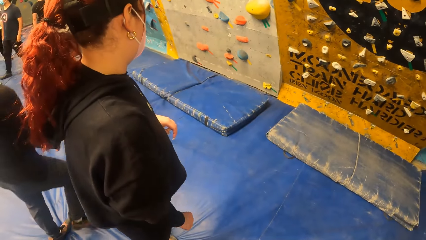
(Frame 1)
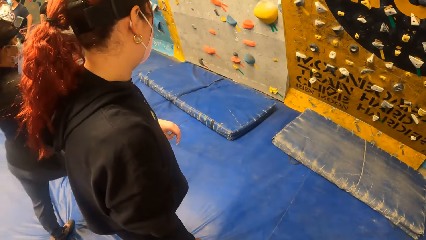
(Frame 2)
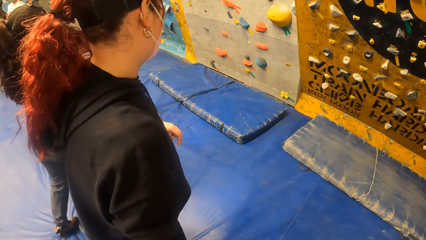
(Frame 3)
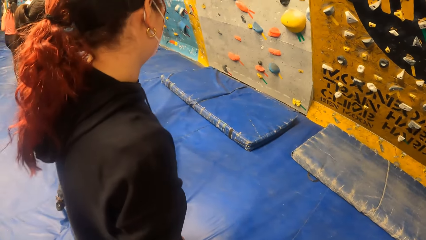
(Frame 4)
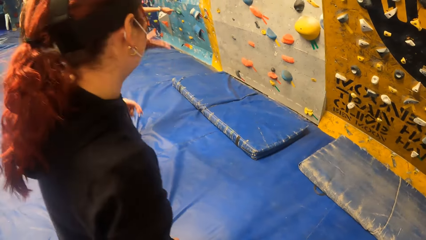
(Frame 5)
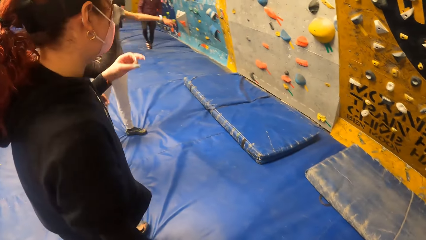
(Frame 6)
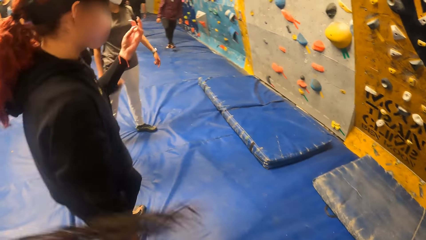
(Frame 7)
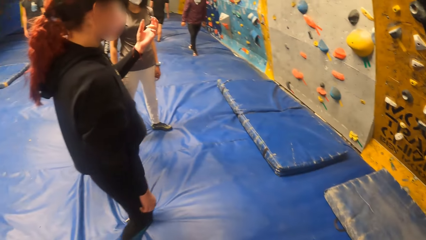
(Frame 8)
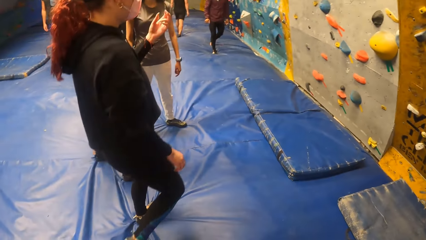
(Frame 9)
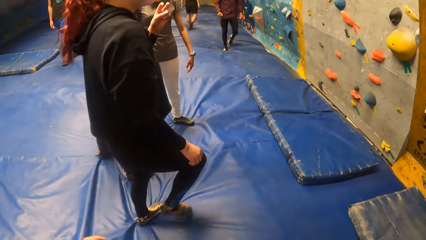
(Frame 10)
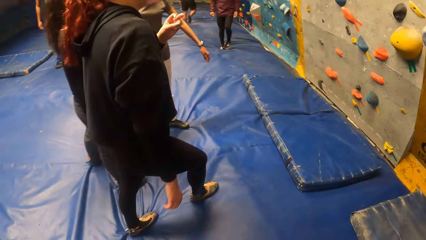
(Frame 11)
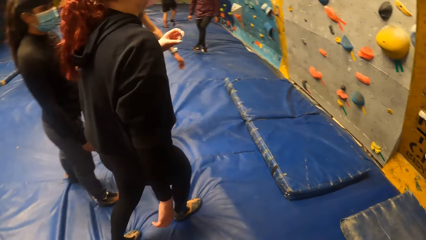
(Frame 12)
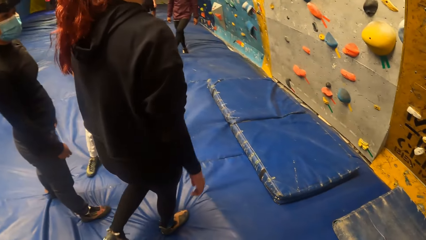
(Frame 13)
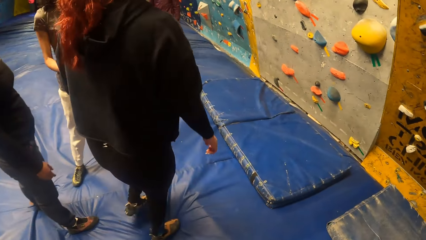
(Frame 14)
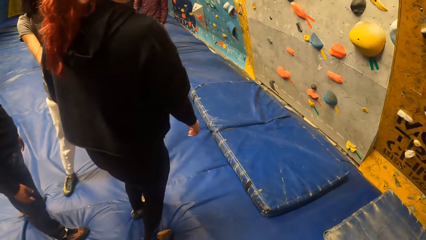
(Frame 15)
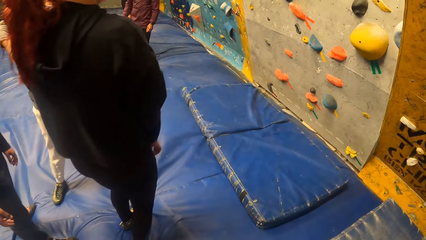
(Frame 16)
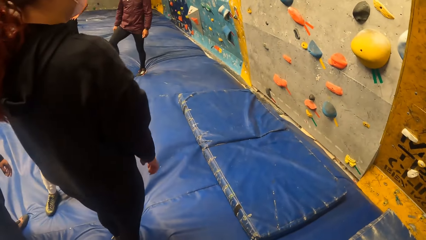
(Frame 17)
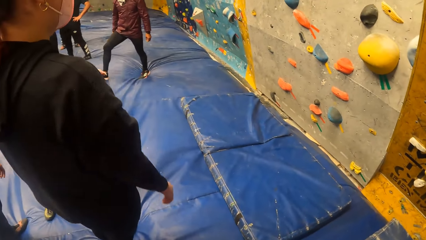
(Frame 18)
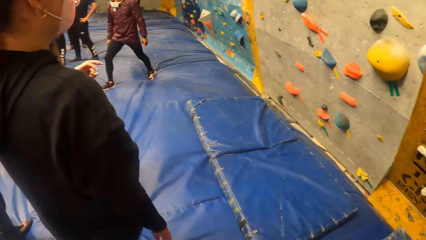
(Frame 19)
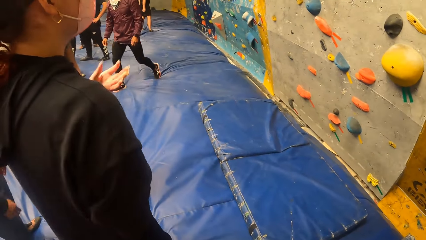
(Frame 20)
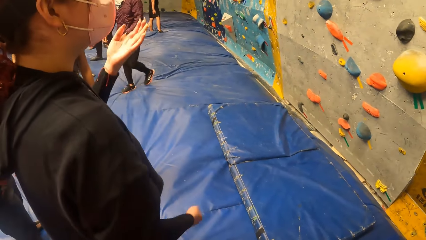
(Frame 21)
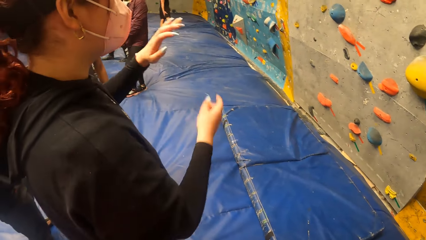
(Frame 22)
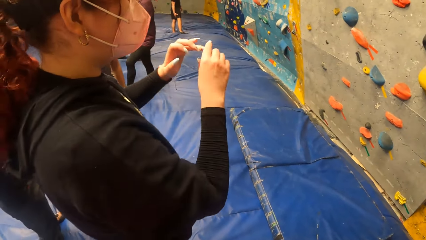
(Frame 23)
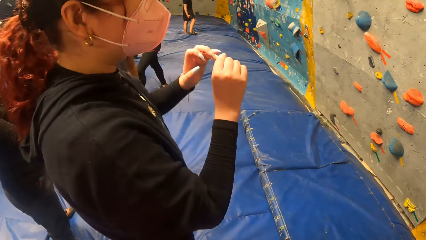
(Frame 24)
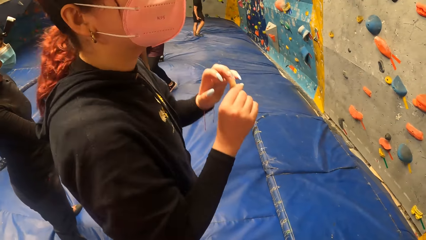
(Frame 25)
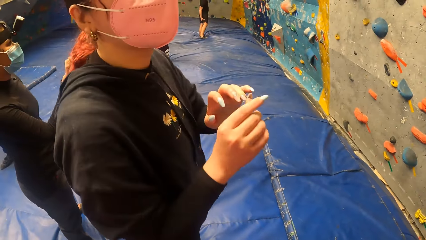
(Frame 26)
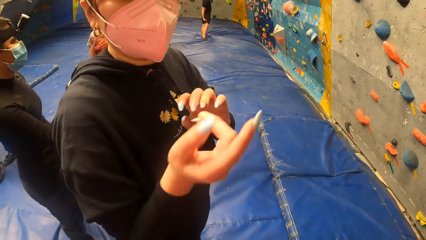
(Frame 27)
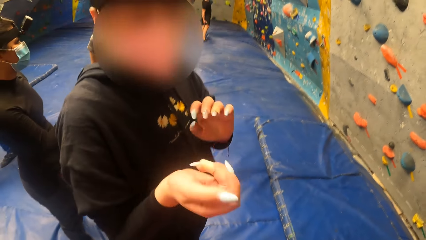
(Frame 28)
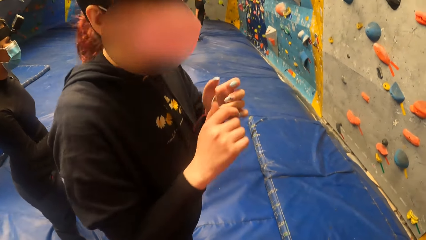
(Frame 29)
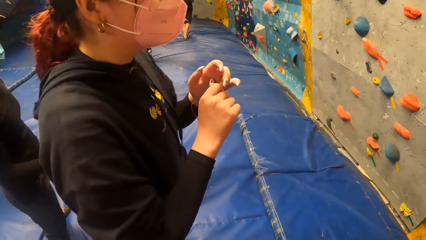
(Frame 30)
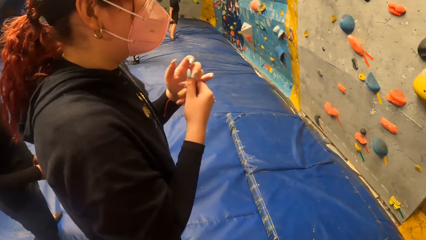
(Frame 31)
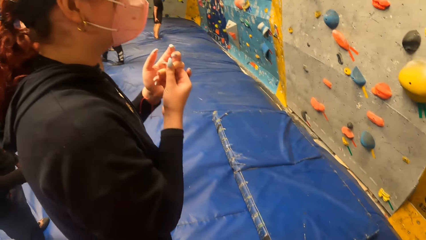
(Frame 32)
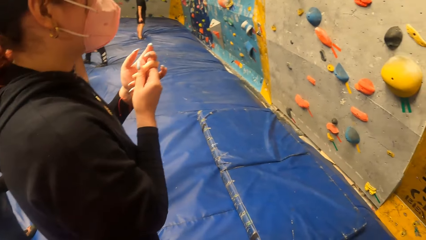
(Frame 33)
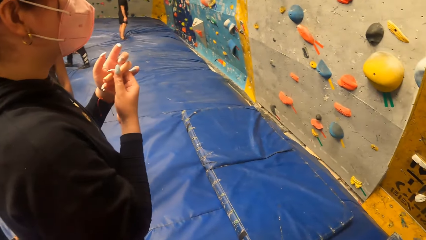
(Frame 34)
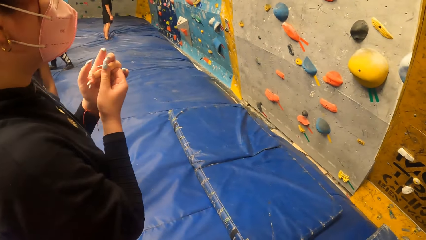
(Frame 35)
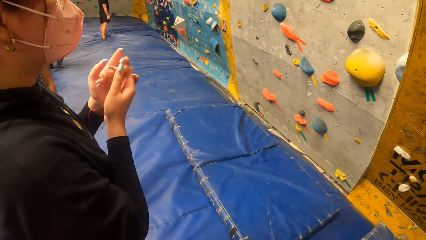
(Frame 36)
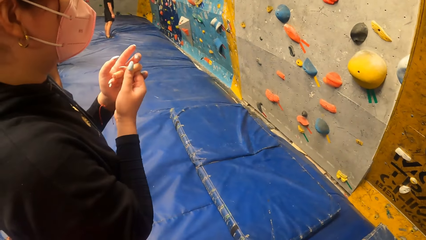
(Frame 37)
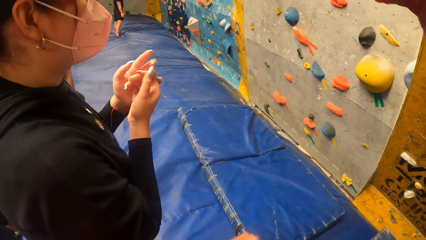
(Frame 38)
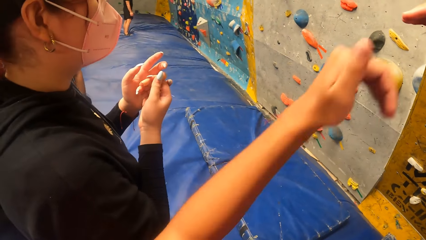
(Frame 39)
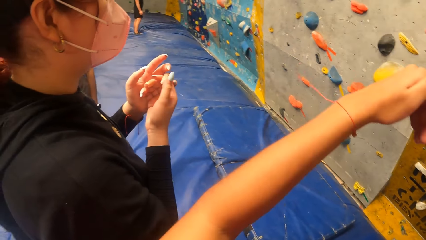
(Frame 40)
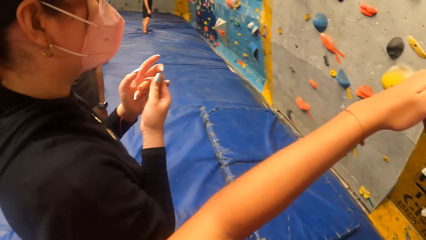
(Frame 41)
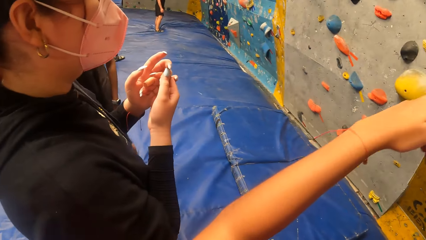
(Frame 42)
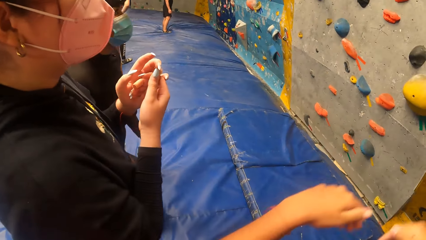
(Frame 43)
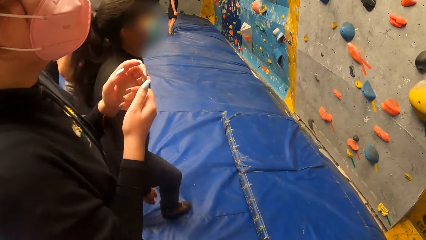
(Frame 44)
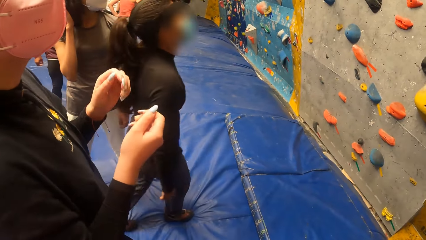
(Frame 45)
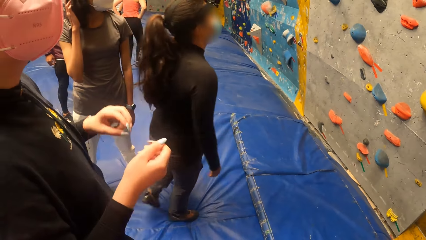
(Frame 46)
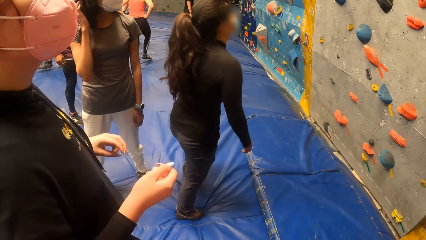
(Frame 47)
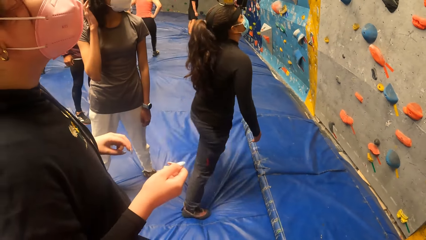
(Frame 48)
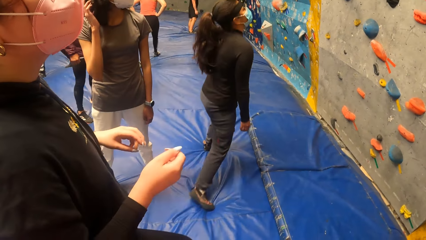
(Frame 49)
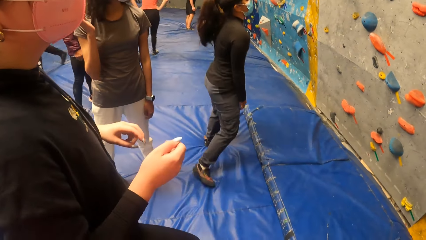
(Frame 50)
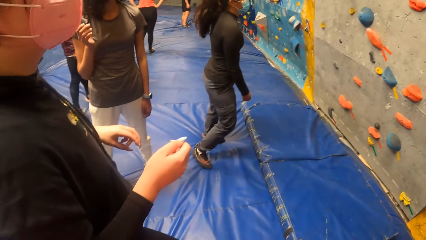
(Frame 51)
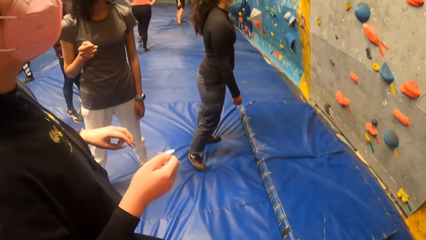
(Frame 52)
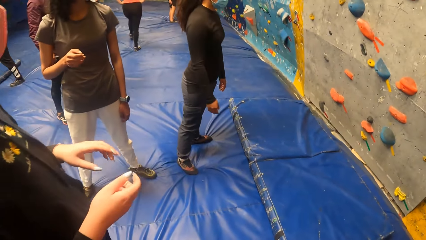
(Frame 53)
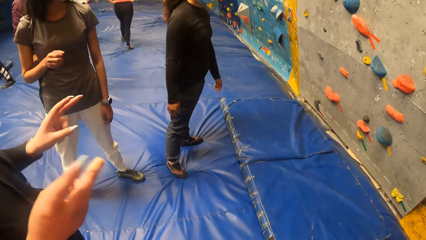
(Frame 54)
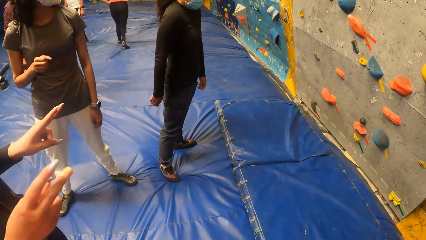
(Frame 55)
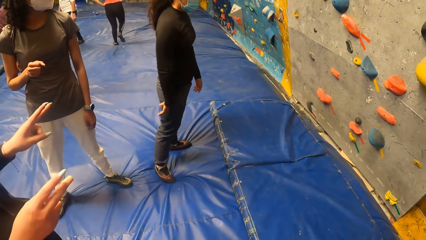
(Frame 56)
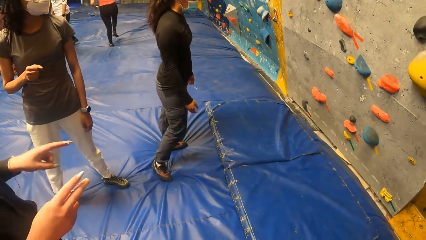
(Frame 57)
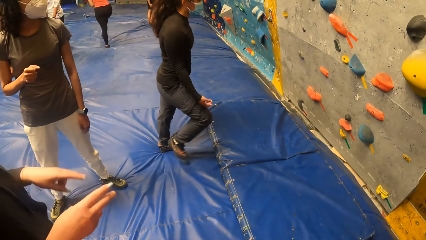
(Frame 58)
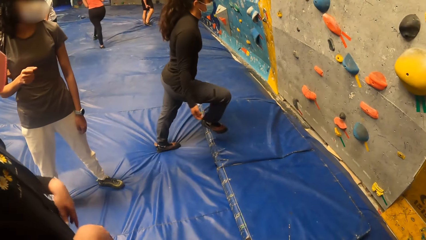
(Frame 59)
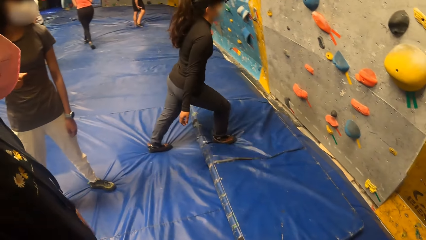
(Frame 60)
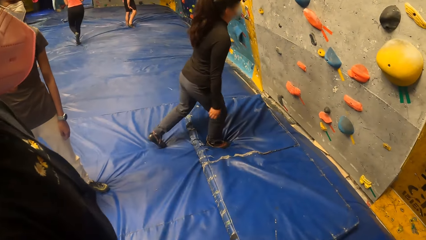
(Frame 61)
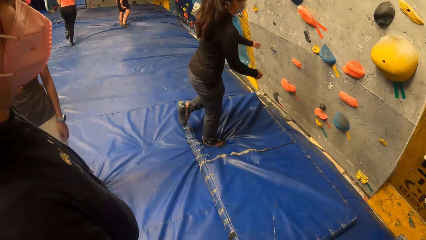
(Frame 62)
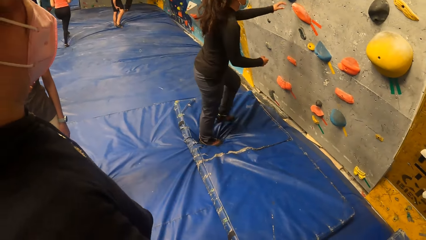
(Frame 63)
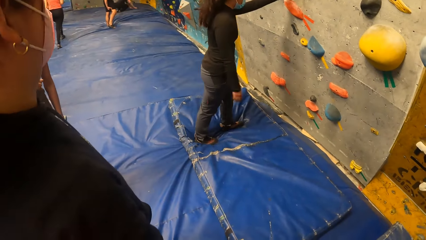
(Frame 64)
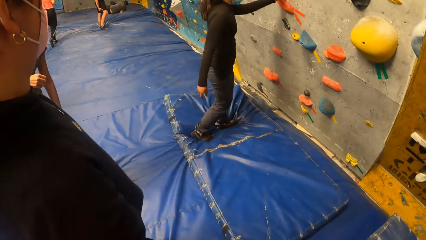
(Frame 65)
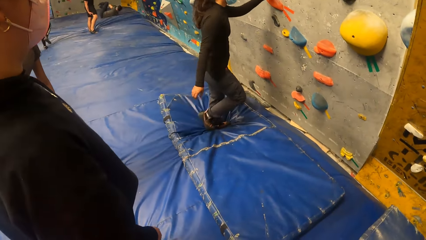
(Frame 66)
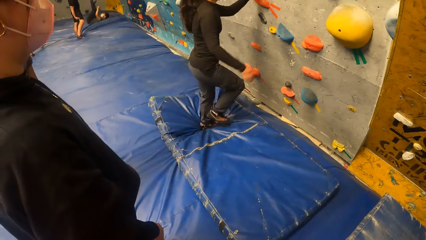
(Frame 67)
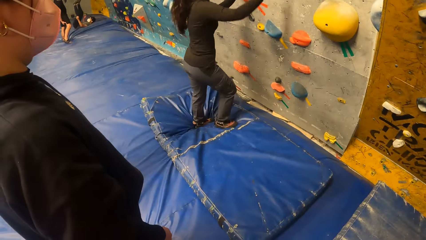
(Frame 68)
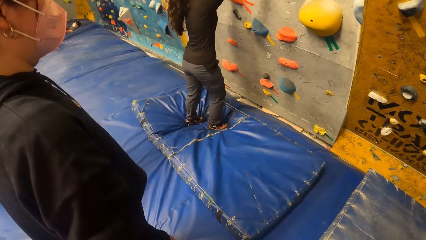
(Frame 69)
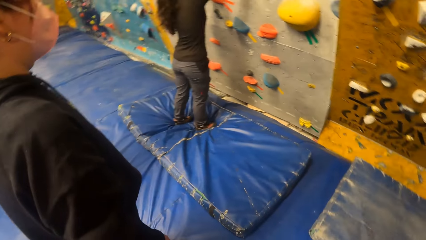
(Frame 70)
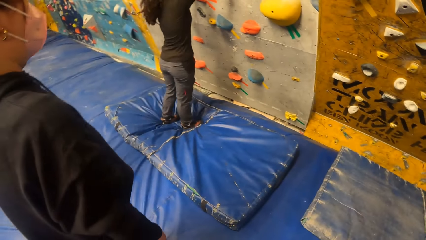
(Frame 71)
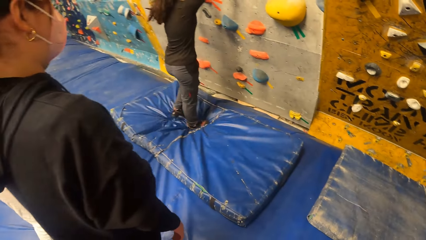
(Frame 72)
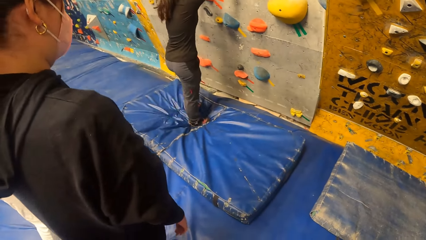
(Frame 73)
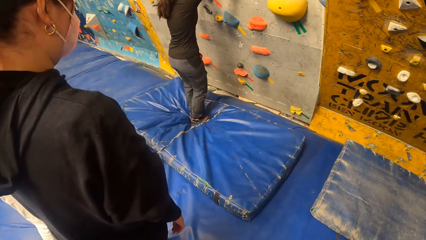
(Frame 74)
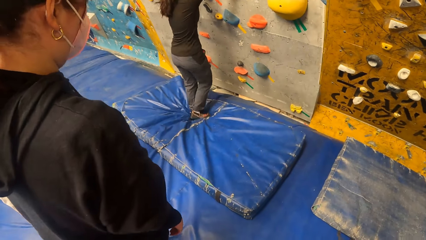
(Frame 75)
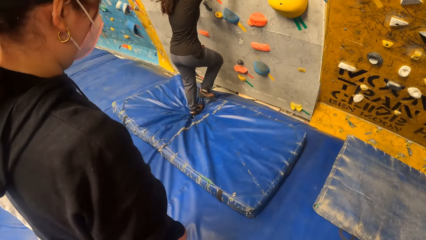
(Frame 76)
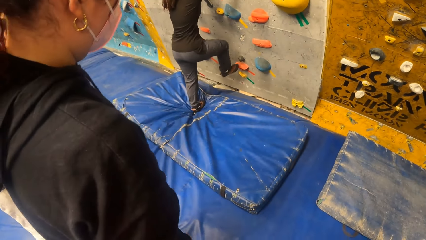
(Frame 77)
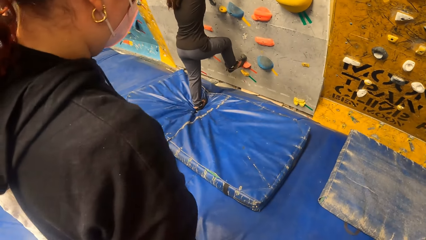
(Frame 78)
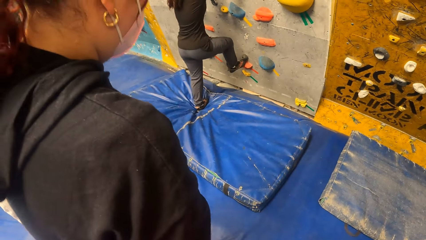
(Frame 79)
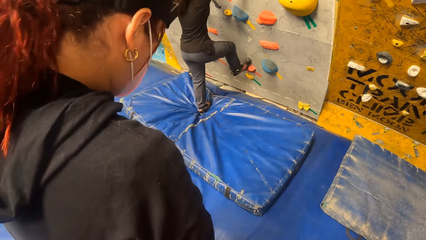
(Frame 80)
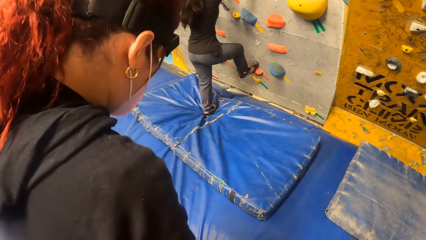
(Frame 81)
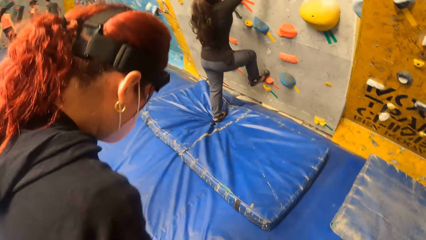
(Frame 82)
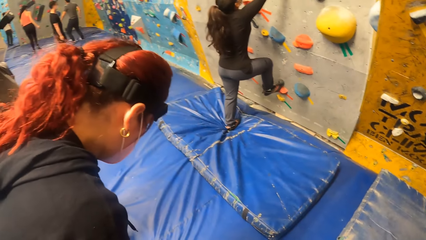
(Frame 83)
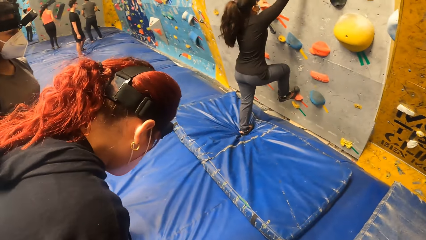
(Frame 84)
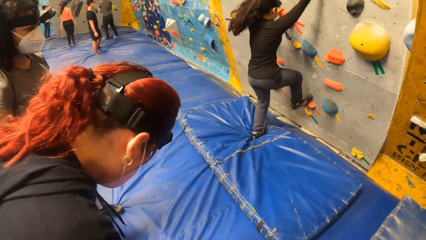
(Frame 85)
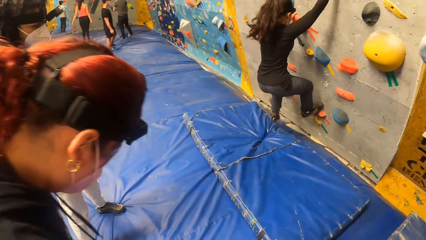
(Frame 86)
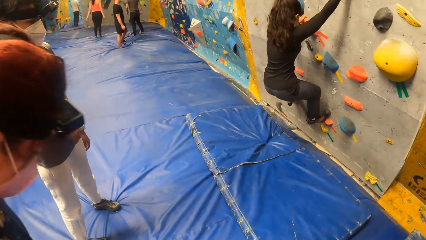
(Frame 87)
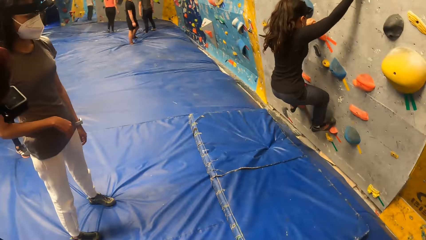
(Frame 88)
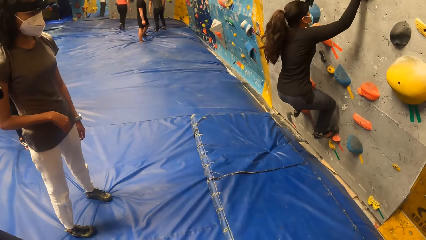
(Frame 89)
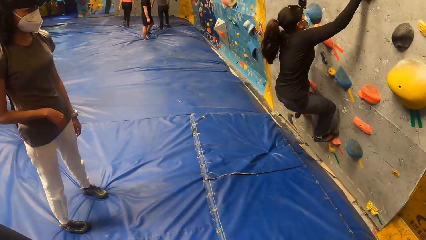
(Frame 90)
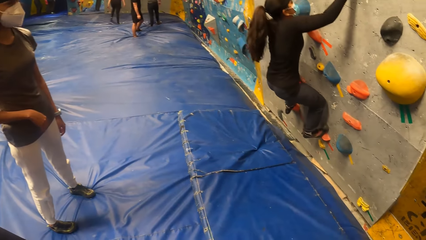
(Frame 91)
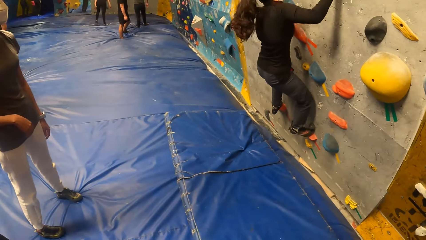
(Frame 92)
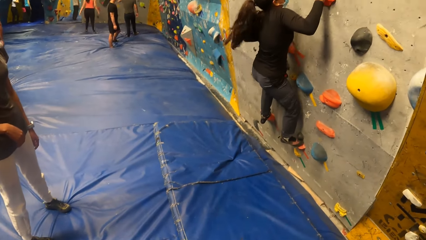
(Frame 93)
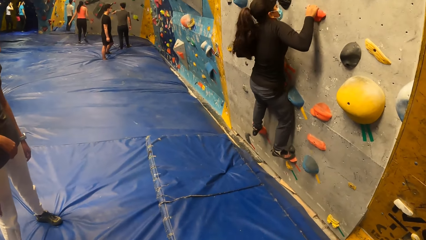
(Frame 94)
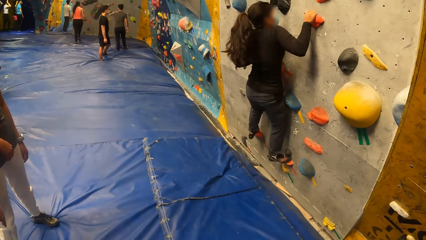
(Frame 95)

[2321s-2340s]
The camera wearer looks around. They walk. They interact with the woman. The woman speaks to the camera wearer. The camera wearer raises the hand. Another woman moves to the wall. The other woman puts her left hand on the wall. The camera wearer looks around. The other woman climbs the wall with her hands and feet.
